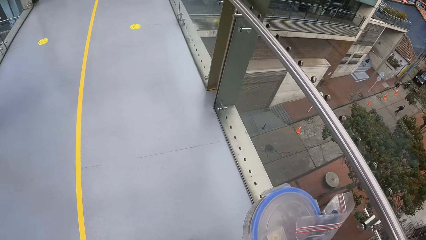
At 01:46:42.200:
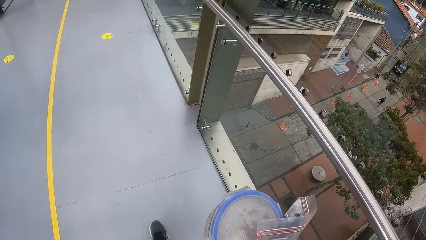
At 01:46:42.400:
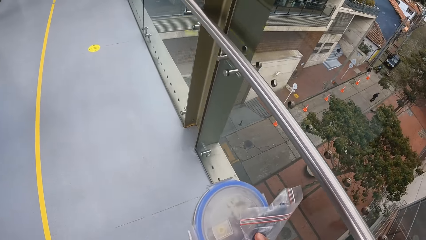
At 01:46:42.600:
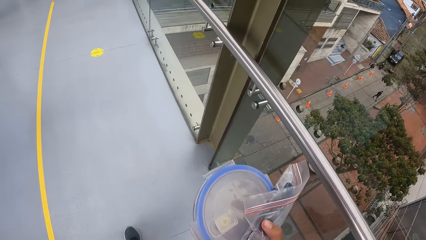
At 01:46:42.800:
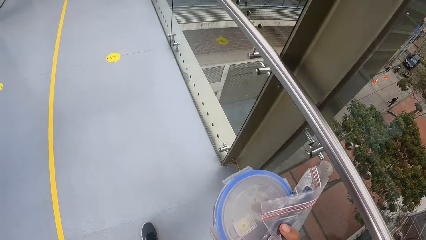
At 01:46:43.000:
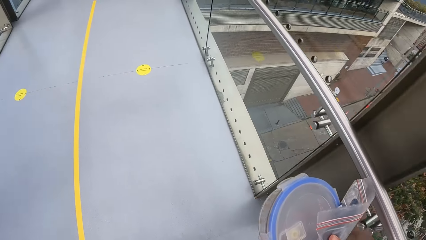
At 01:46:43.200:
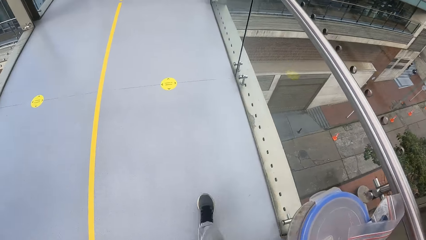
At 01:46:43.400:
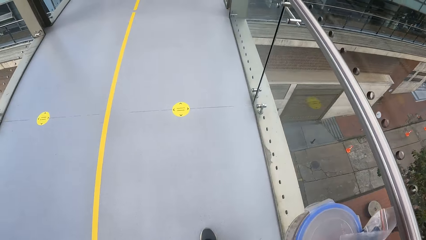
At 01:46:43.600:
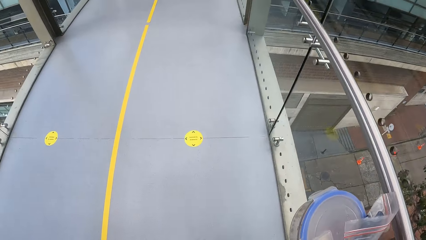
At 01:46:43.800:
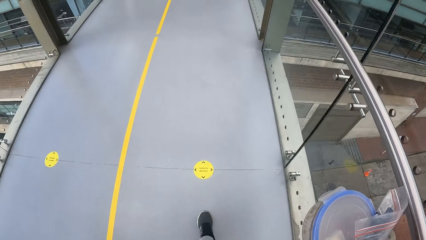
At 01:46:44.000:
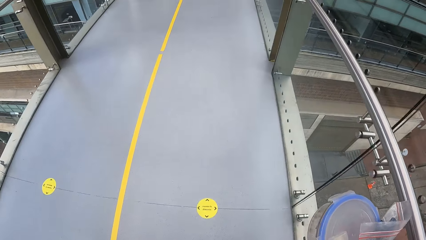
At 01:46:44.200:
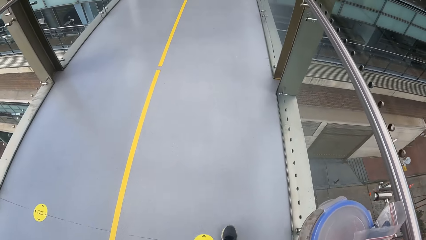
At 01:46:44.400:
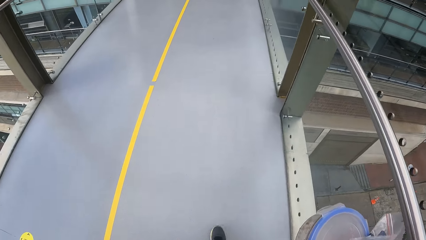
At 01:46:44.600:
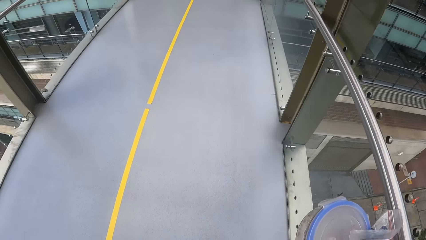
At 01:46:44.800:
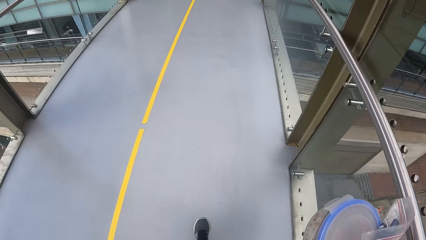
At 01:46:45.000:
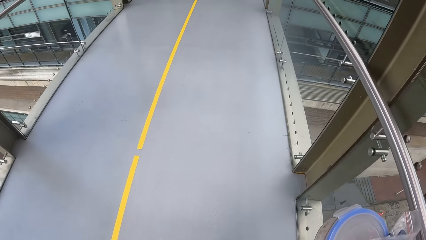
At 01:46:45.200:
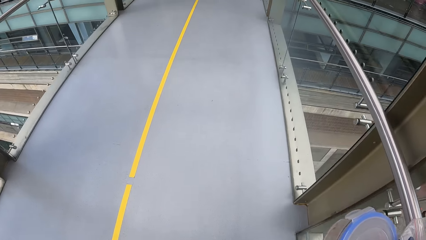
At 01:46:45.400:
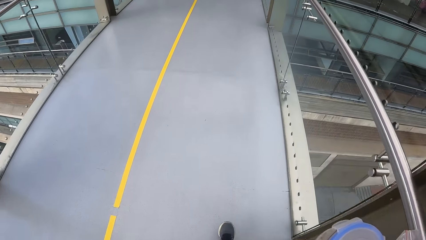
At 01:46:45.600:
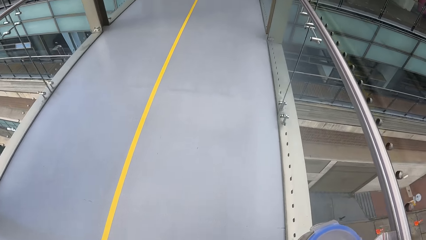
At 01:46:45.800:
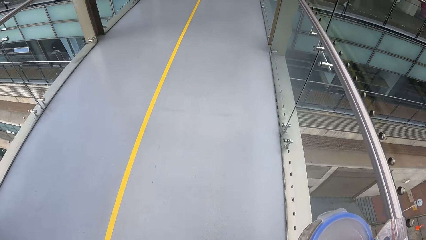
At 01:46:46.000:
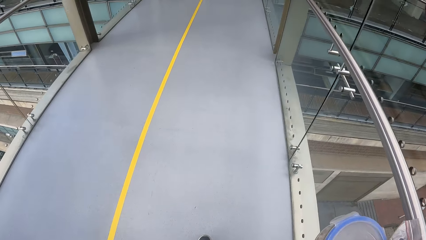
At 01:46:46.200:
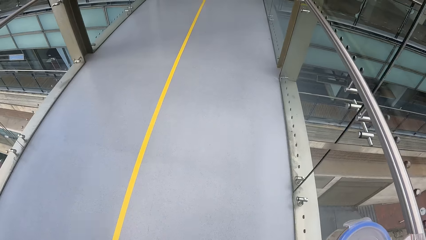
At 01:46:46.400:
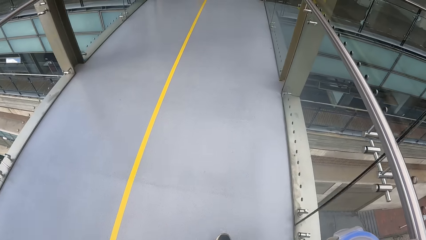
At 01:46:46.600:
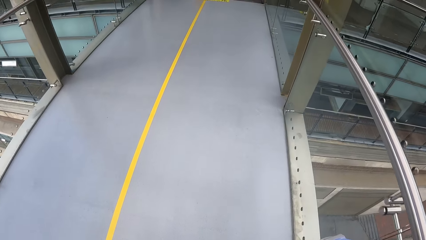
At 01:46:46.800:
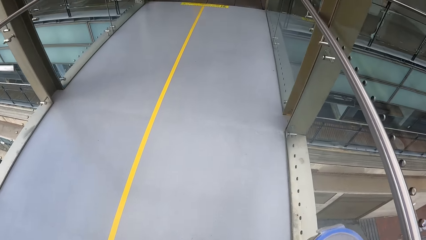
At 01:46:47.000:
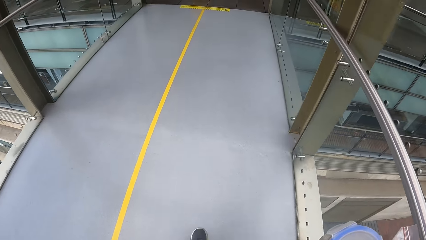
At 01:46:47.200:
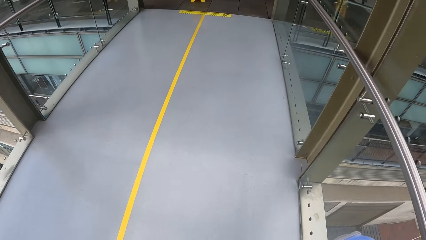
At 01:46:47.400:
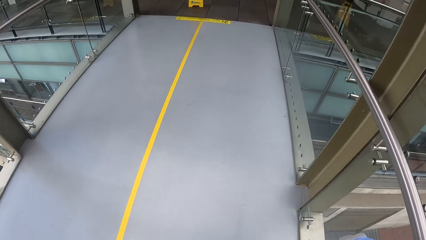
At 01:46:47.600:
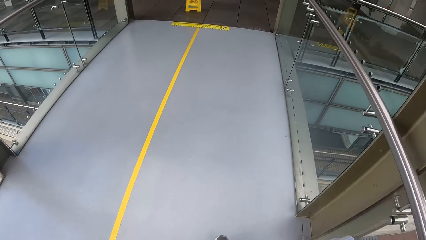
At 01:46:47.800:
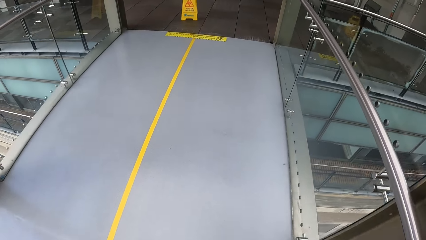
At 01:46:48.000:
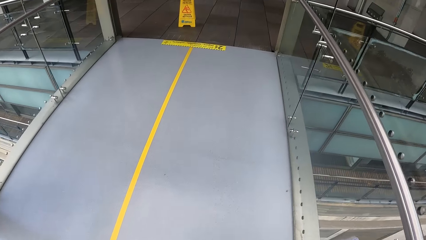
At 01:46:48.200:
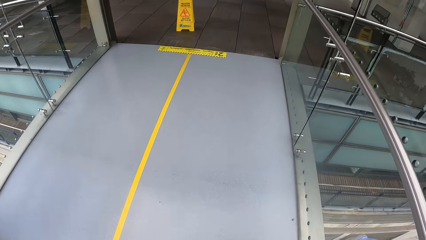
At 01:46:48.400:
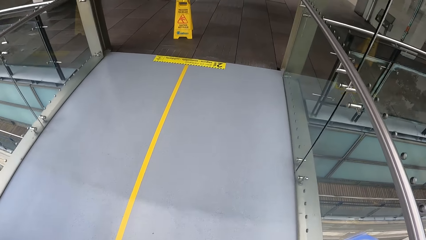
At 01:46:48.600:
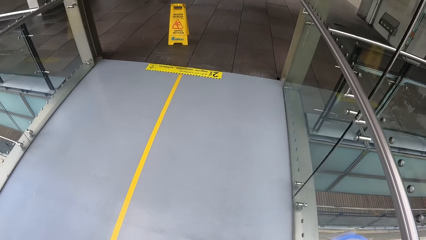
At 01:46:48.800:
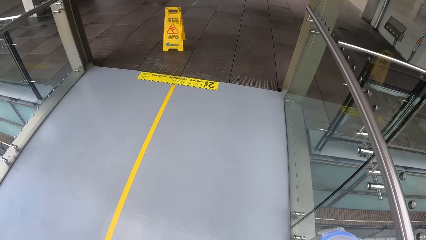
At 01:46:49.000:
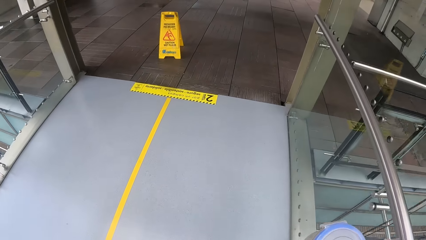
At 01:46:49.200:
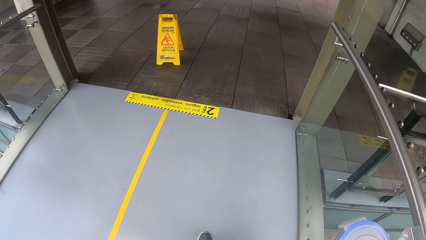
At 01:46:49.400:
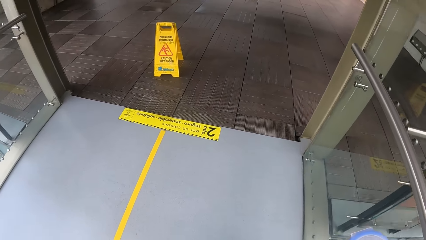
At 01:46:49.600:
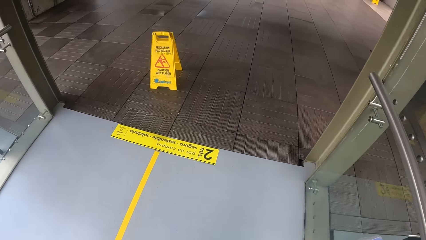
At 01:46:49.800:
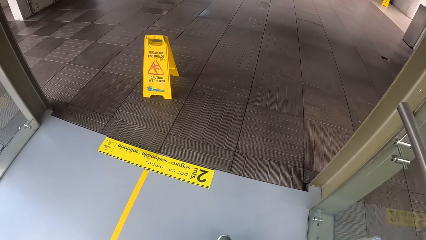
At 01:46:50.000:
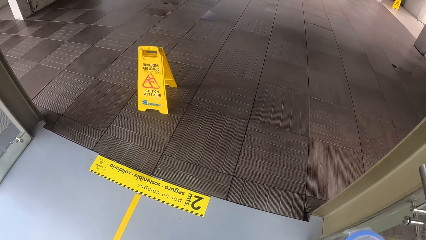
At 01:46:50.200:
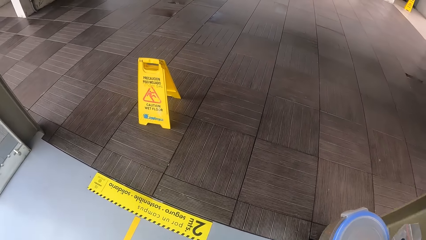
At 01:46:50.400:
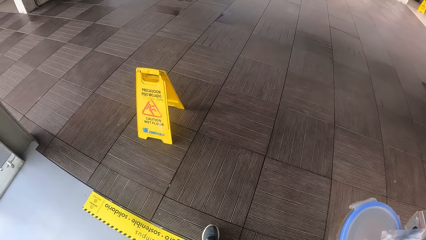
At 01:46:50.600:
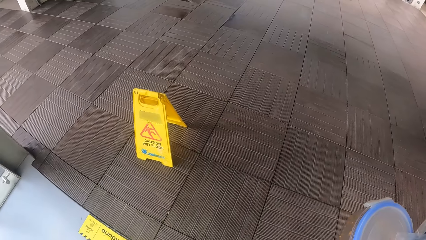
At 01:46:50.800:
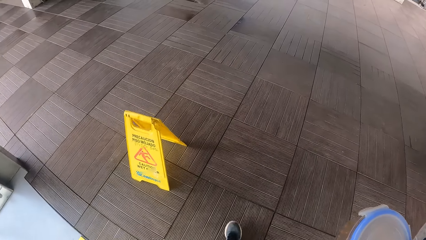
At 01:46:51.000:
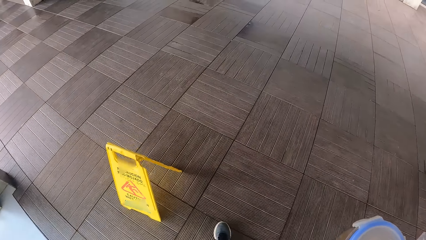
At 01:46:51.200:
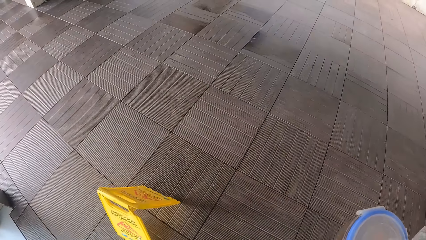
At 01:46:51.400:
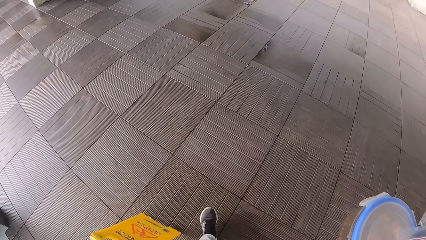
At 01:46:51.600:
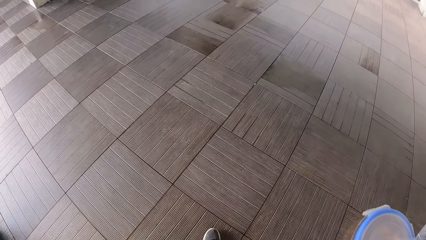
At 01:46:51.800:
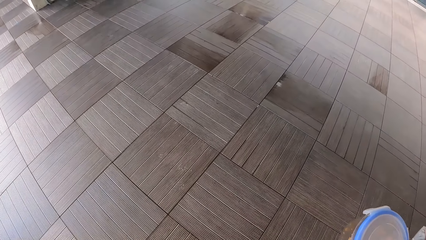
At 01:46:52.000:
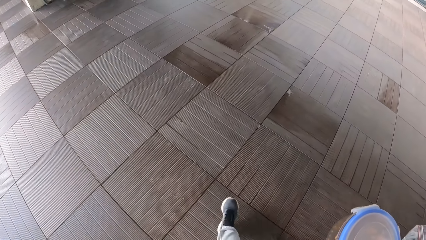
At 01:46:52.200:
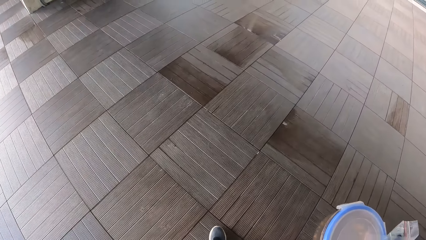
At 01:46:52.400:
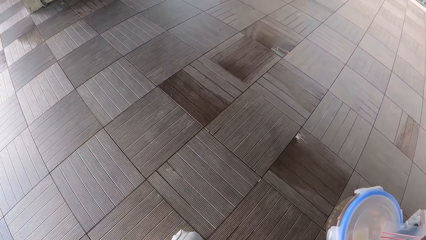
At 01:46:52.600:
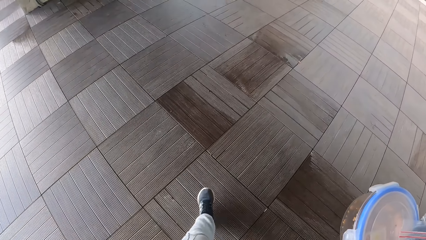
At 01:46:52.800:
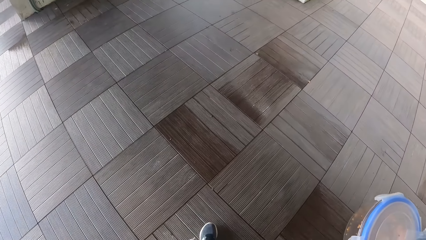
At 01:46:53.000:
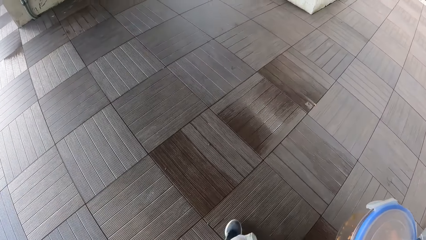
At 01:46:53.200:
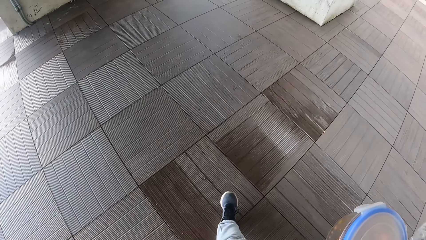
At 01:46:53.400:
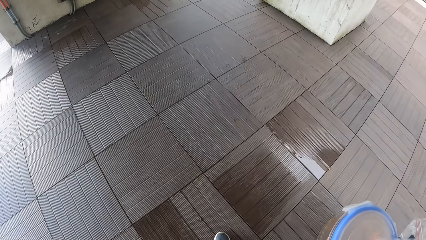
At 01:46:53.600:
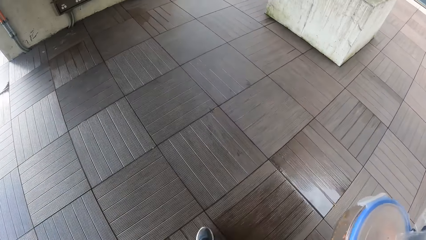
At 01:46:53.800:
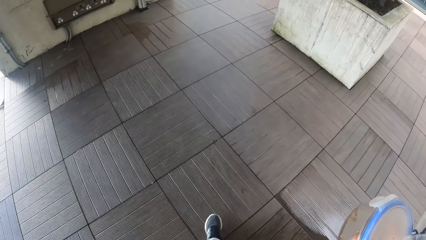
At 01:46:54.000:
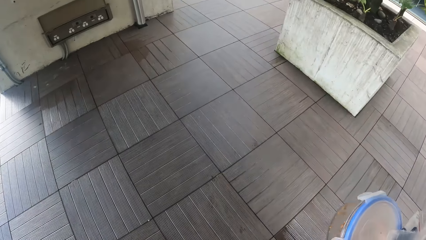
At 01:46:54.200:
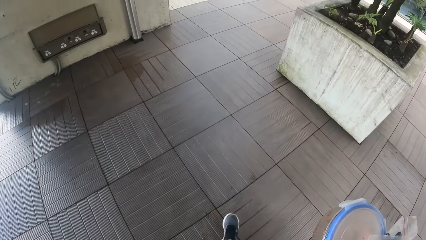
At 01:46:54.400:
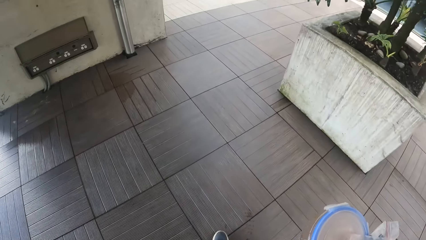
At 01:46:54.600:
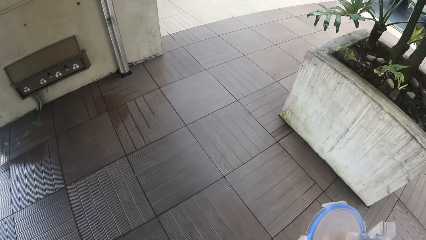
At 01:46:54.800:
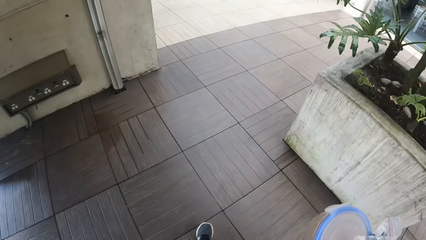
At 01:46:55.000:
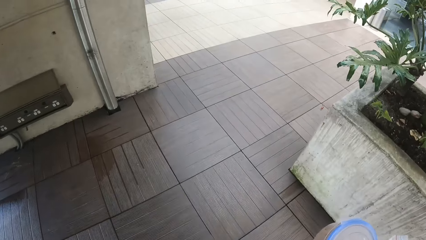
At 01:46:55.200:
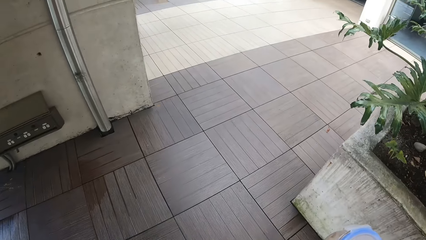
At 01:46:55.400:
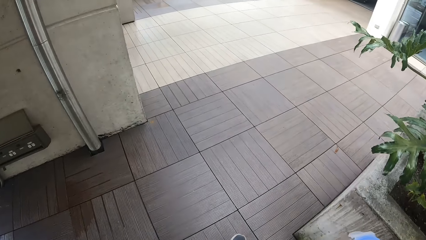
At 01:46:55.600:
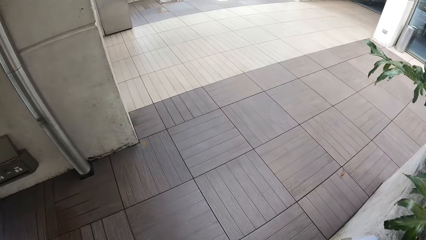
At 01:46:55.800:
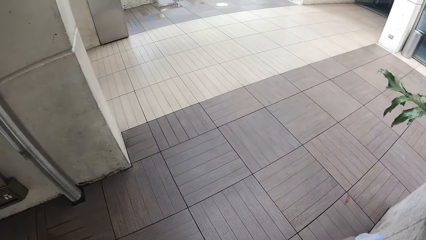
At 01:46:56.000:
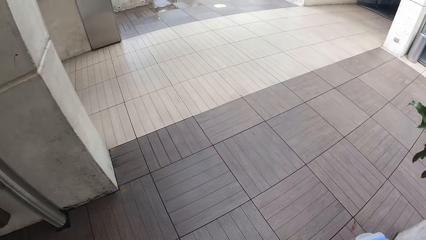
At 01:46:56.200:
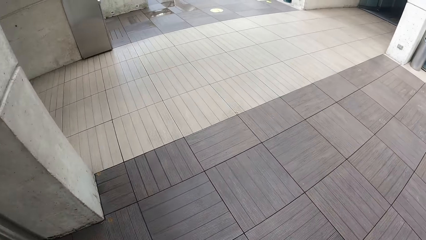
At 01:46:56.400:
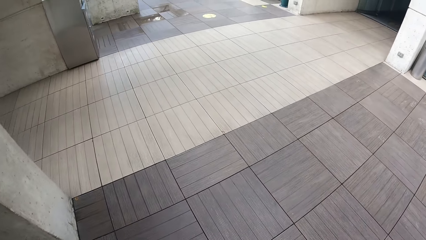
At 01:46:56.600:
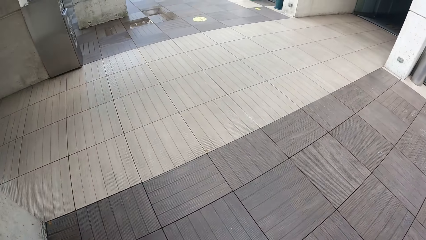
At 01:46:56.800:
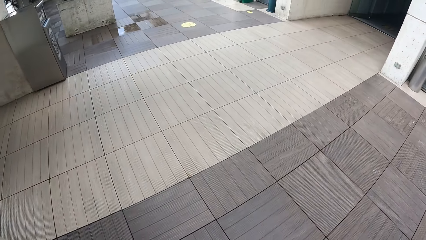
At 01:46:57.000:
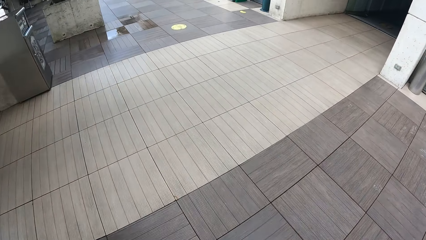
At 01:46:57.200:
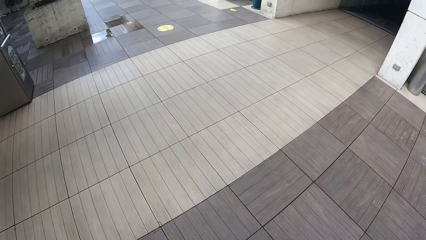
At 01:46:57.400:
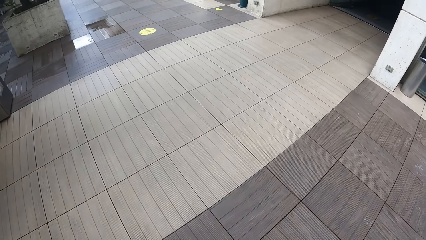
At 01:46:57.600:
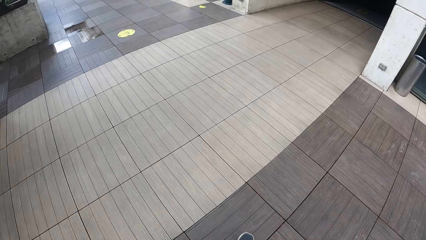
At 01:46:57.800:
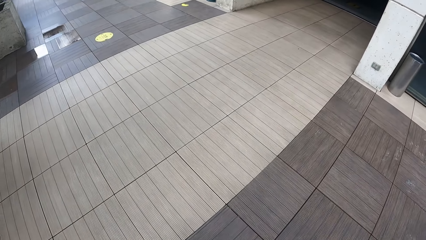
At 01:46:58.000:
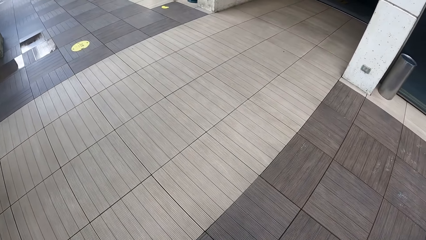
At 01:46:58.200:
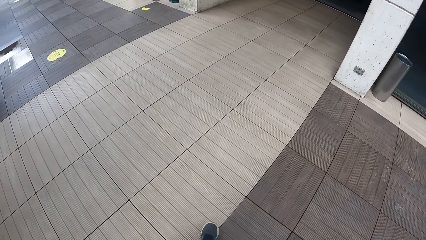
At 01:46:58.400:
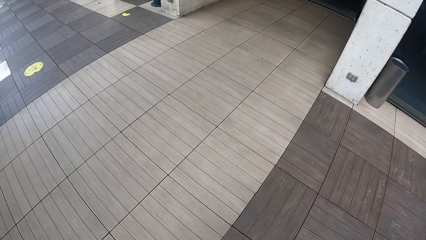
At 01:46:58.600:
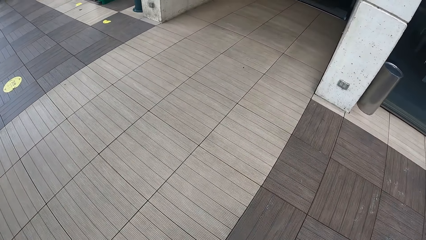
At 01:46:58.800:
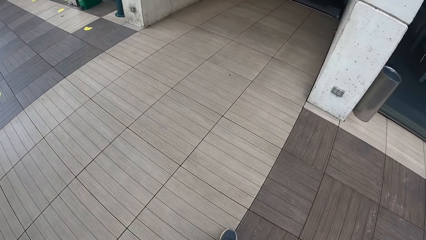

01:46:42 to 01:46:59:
The camera wearer looks down.
